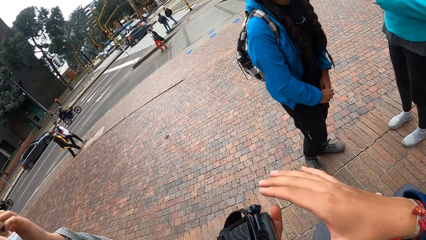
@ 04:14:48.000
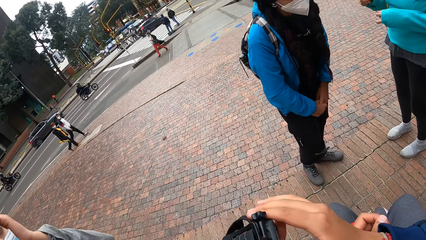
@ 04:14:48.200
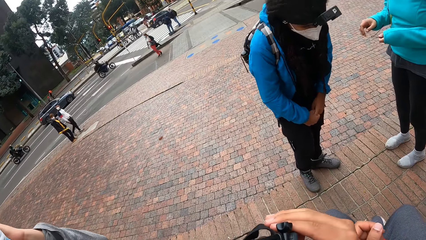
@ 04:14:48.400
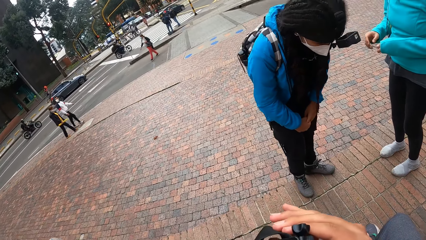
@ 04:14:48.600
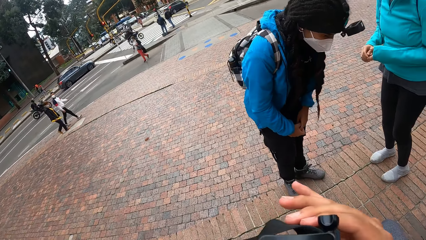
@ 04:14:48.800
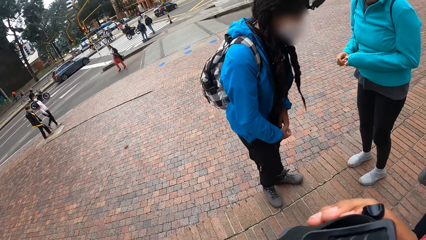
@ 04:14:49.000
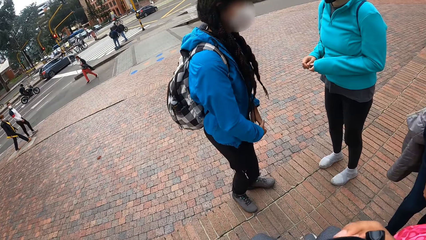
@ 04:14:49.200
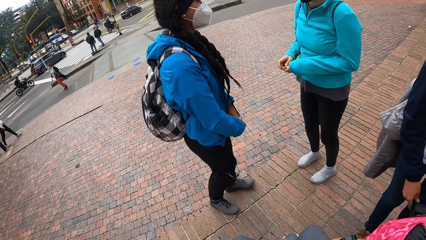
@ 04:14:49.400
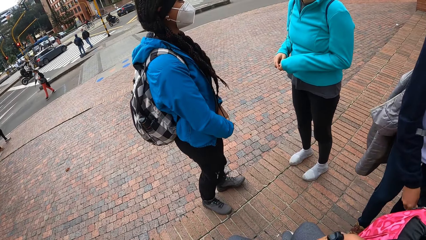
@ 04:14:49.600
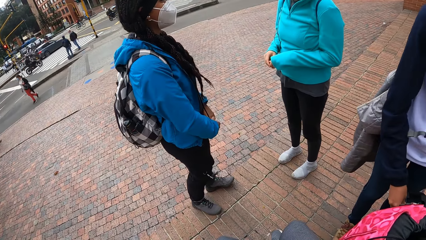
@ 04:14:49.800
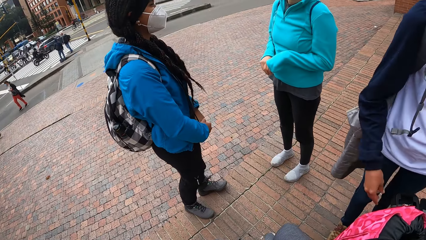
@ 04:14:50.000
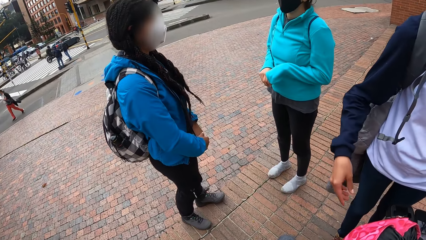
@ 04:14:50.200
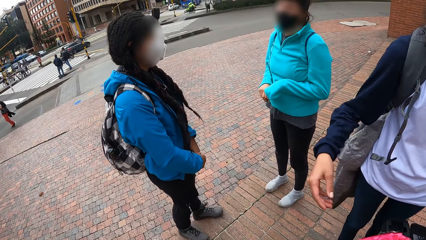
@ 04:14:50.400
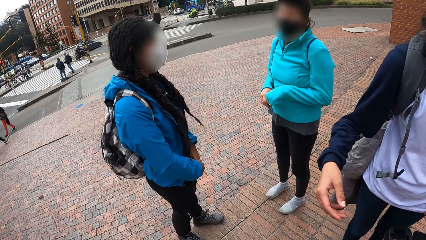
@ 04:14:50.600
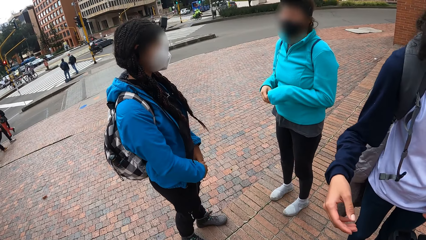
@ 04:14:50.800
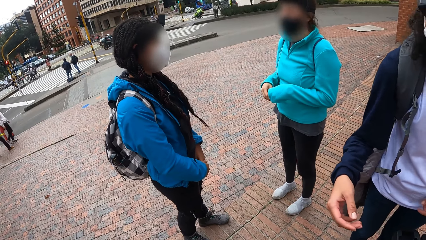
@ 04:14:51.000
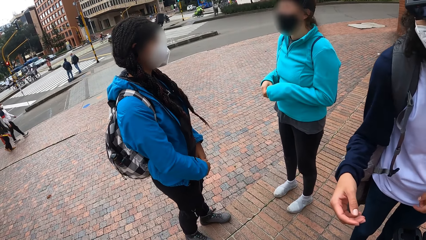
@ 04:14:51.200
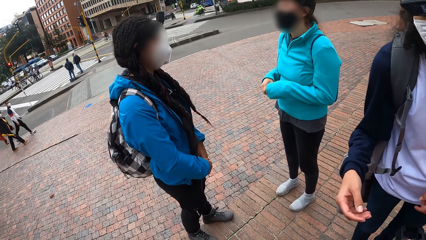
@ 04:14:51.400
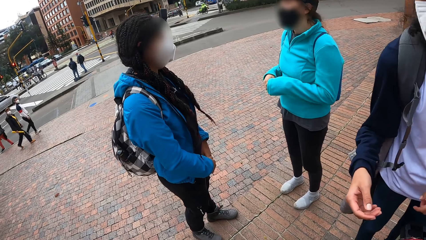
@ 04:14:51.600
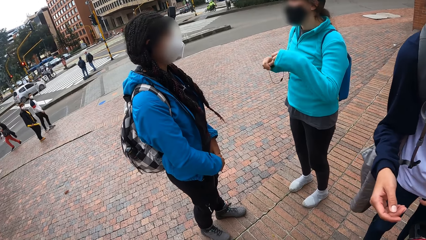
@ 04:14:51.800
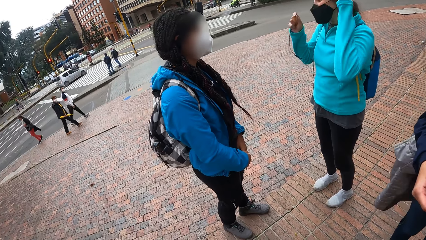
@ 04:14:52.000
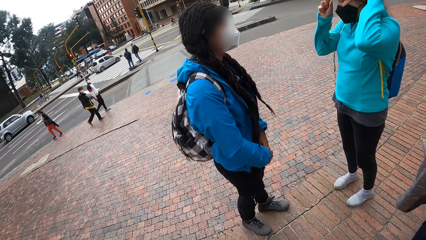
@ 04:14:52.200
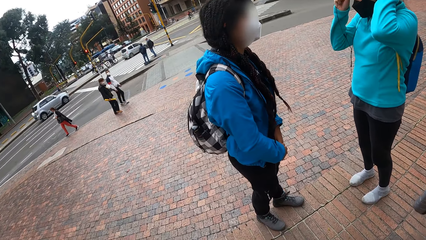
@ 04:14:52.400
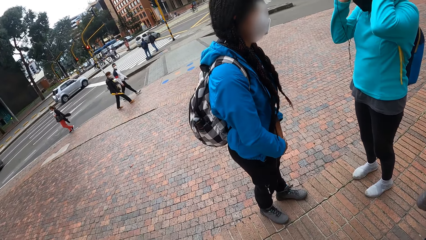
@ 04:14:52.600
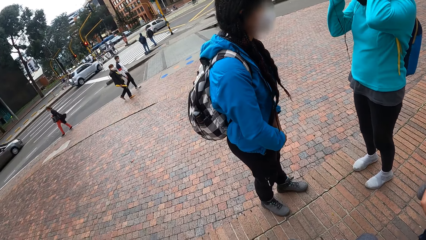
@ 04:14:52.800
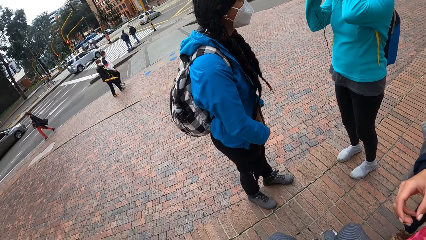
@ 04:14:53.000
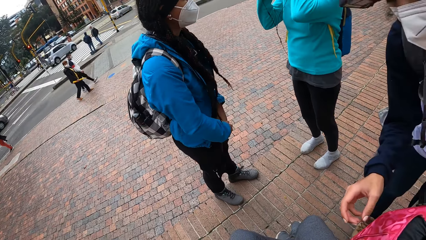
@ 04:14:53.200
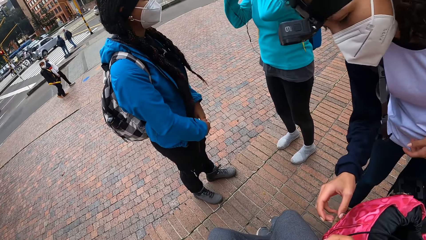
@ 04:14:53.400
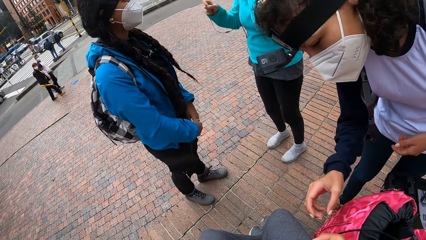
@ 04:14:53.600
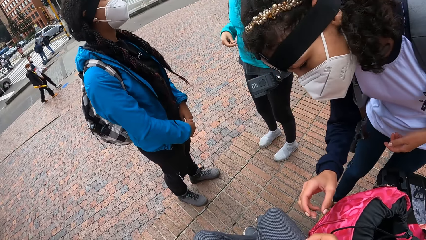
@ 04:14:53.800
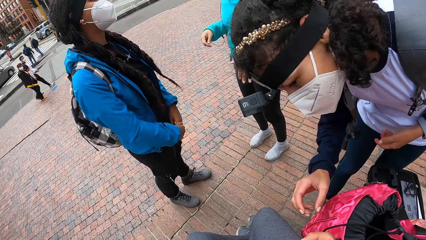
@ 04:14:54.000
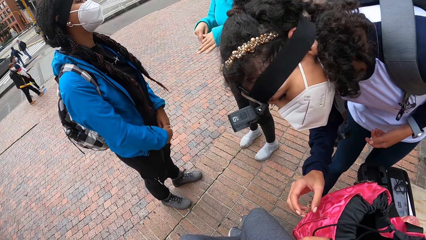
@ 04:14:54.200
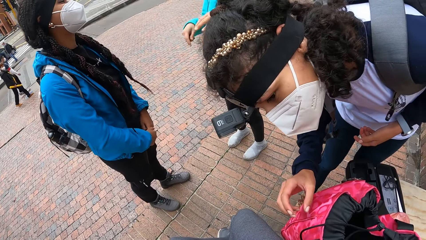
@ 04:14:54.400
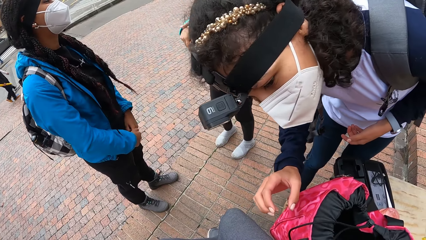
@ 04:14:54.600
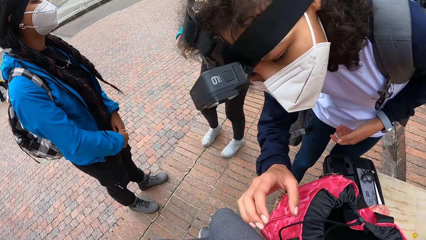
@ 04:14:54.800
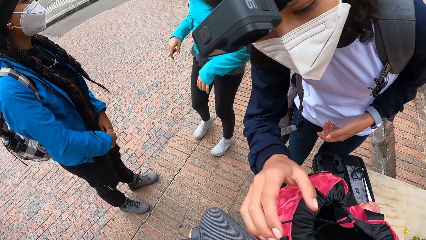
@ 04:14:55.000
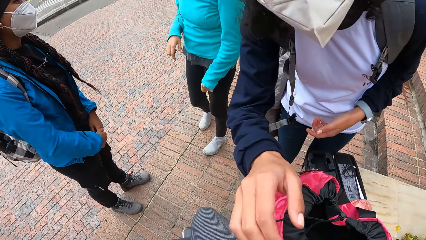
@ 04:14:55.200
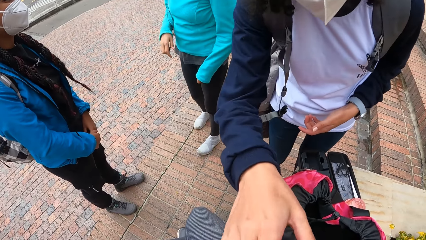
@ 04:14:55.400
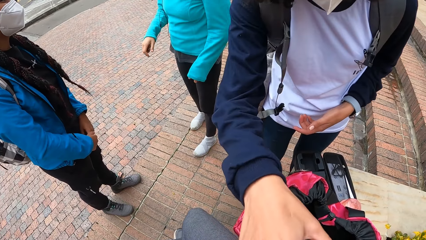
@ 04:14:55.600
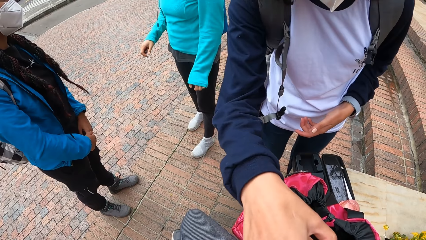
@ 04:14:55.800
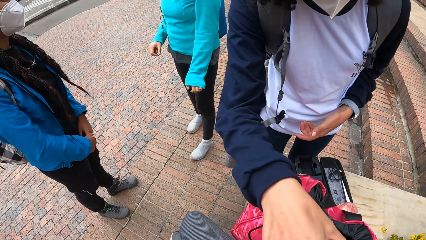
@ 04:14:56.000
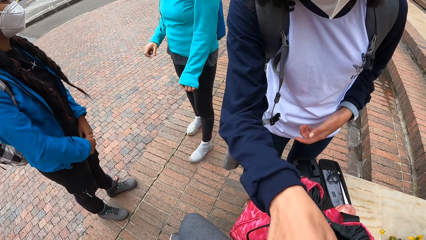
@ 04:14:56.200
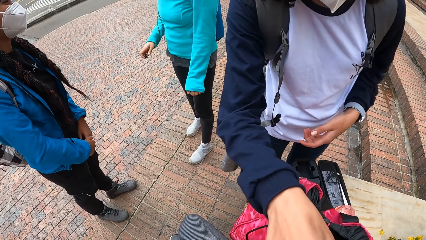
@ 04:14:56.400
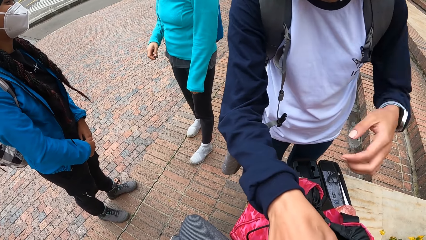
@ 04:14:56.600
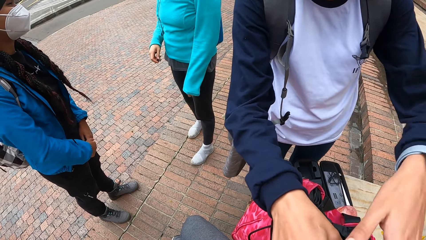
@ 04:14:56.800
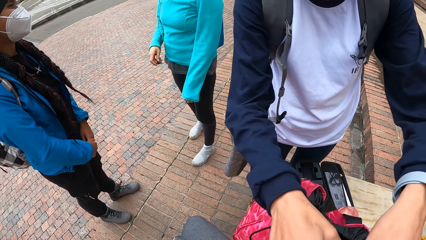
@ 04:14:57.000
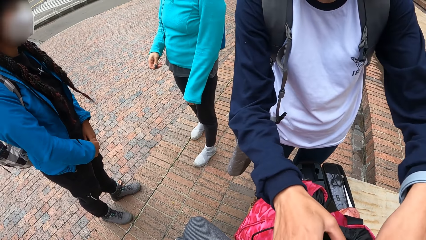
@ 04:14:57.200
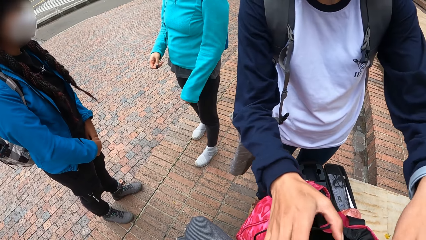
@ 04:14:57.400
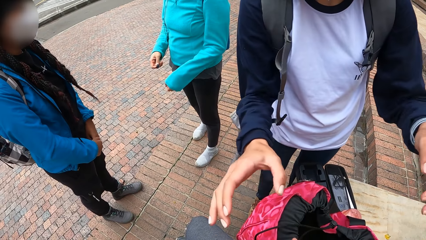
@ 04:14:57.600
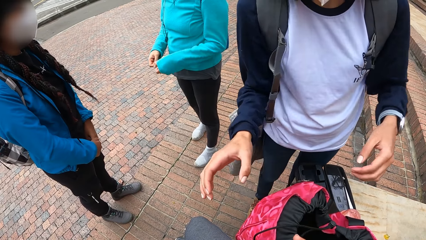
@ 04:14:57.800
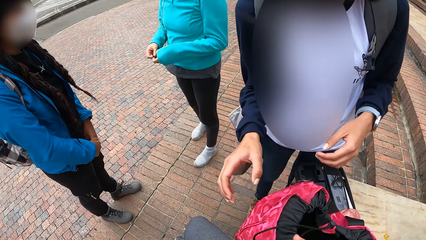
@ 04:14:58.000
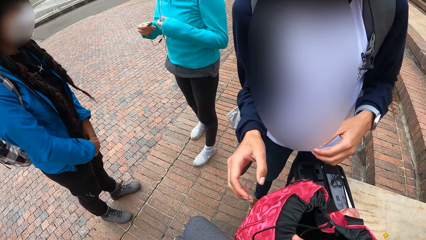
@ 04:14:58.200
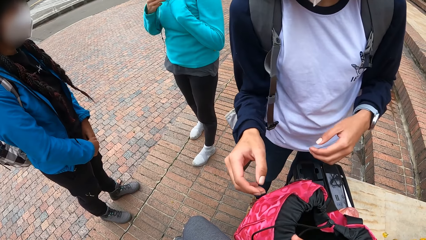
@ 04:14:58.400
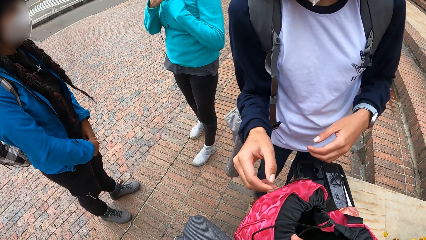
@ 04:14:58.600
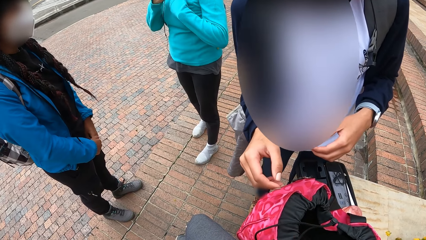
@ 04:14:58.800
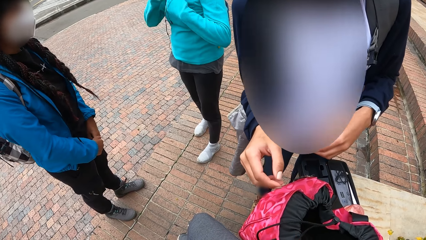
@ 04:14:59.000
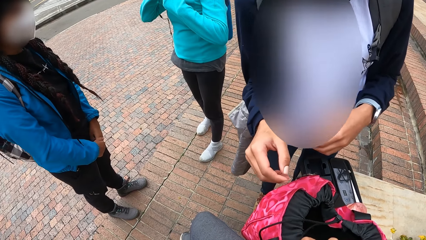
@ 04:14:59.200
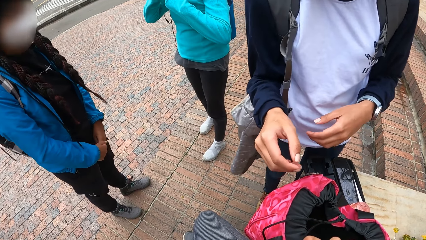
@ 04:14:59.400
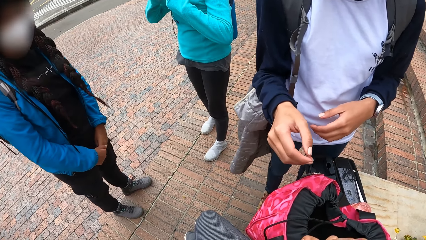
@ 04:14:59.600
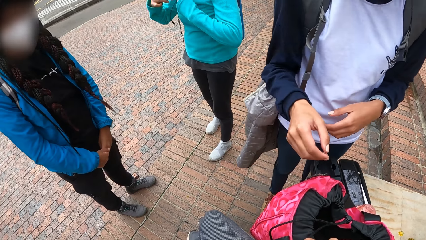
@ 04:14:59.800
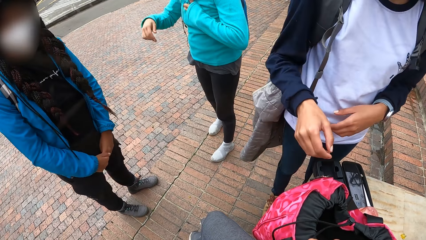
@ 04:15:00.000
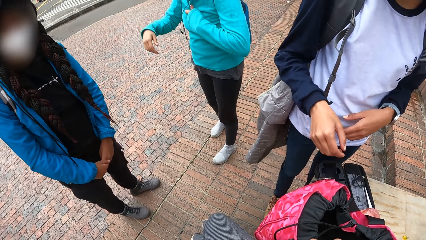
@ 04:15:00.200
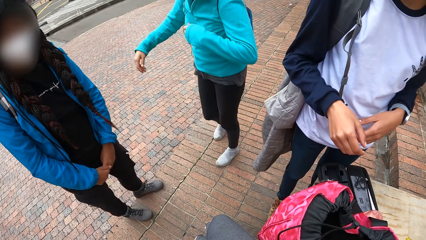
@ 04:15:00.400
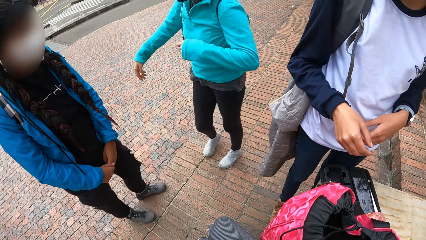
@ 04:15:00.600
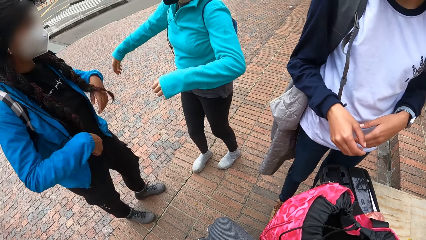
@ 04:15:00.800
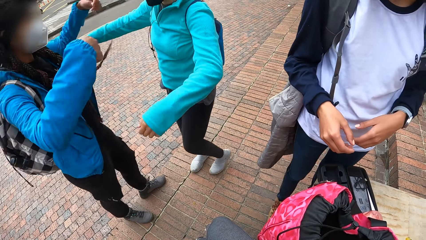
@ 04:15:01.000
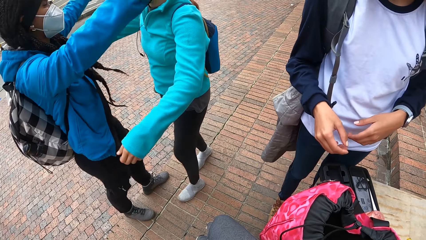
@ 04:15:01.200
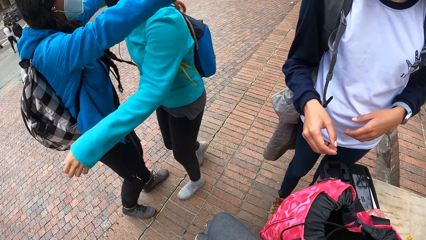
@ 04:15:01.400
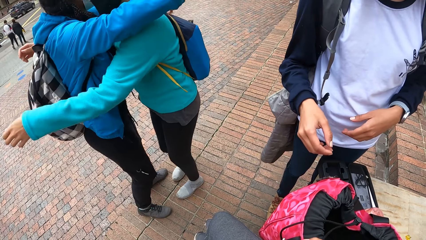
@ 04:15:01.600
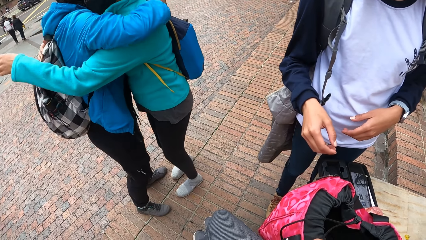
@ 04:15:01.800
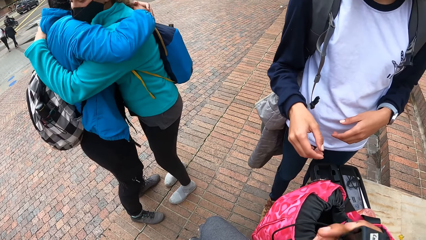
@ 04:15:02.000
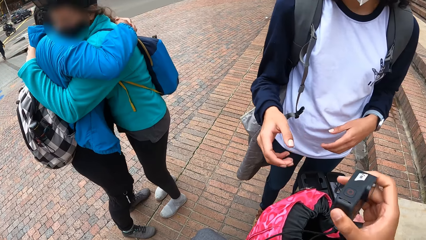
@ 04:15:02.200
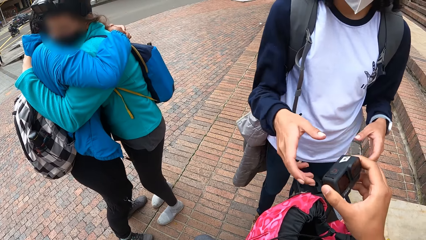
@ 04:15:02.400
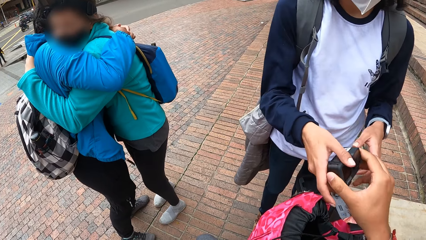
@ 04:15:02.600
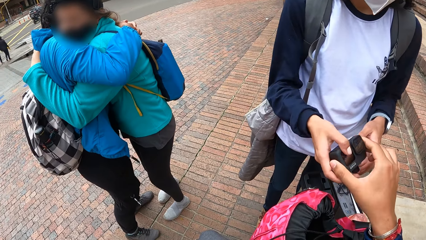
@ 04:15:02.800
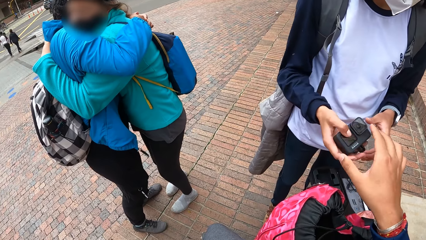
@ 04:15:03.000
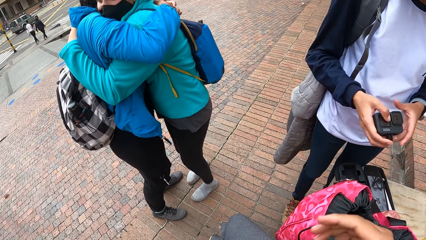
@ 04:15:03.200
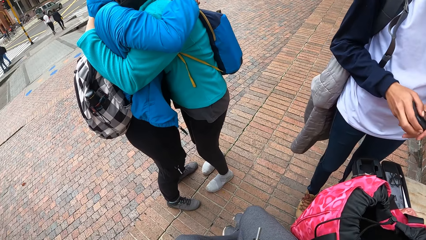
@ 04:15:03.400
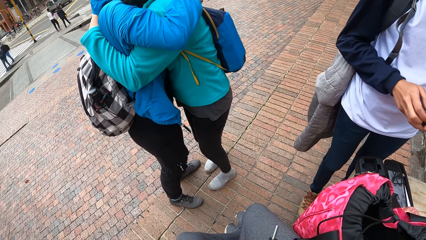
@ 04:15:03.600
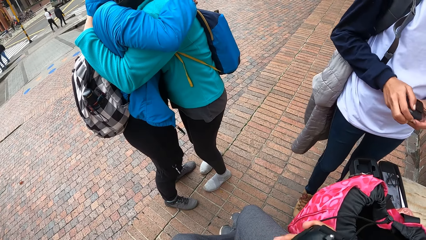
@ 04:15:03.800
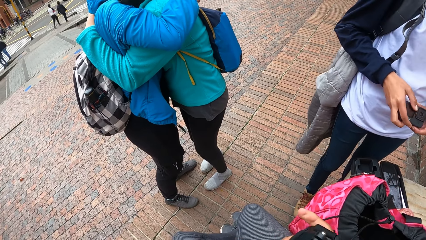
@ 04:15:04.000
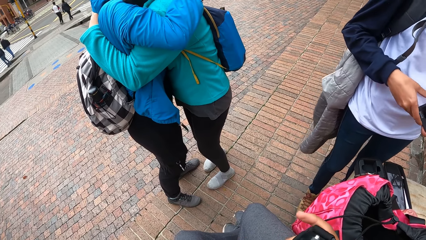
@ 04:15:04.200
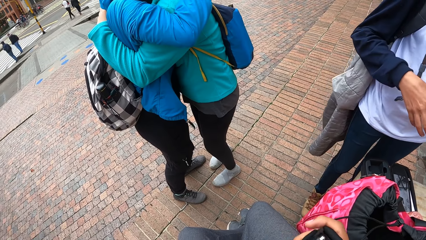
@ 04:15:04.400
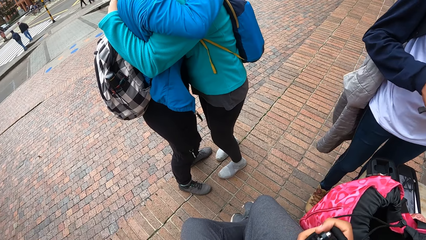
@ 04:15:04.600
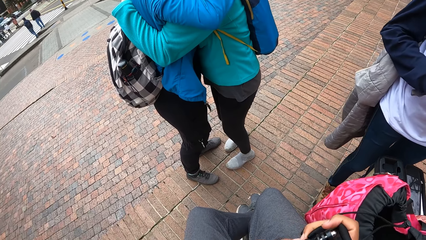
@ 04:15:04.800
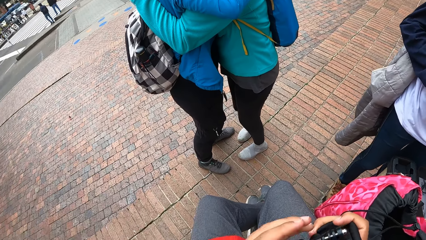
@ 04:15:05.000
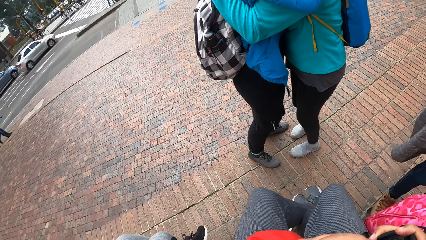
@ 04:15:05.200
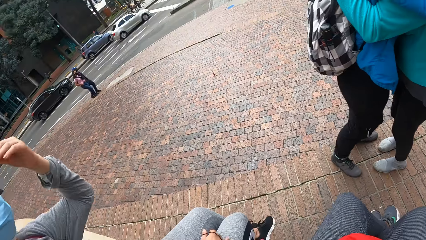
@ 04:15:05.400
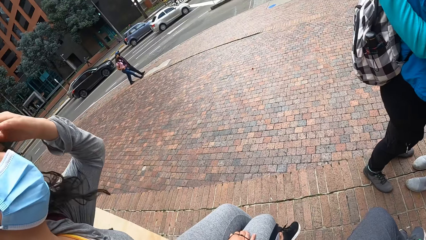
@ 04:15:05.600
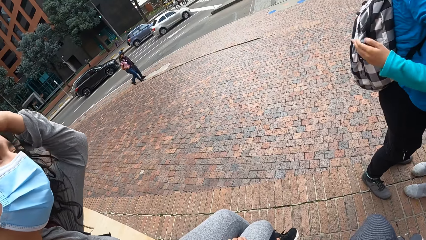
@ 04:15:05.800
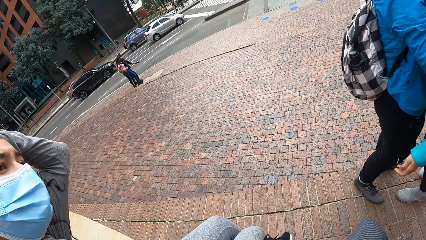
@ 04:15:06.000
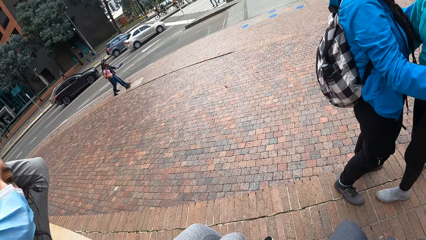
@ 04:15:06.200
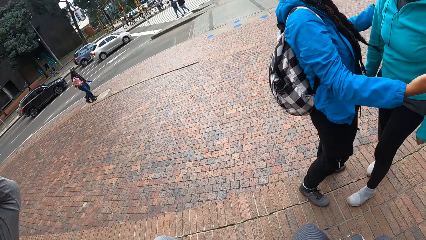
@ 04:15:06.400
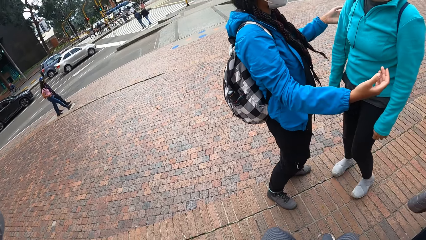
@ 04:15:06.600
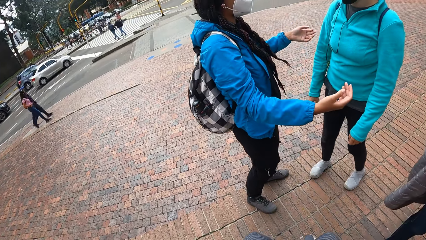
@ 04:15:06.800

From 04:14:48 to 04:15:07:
The camera wearer collects a camera from a woman. He looks around. Another woman hugs a third woman. The camera wearer passes the camera to a man with his right hand.
